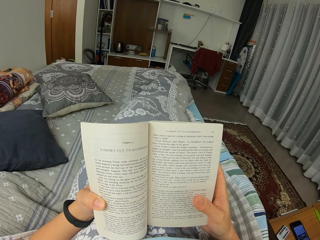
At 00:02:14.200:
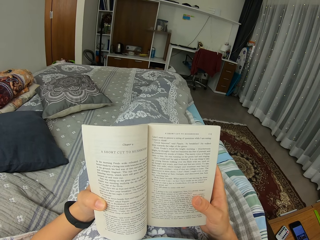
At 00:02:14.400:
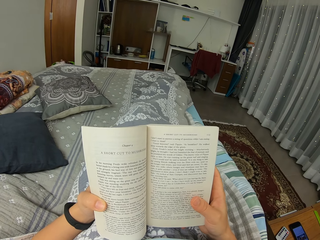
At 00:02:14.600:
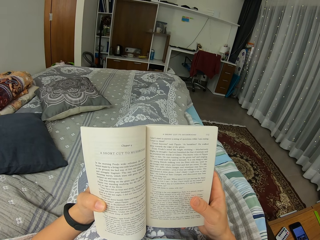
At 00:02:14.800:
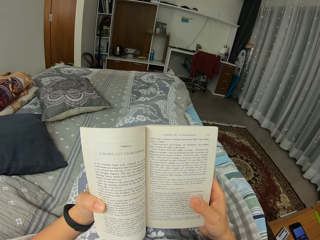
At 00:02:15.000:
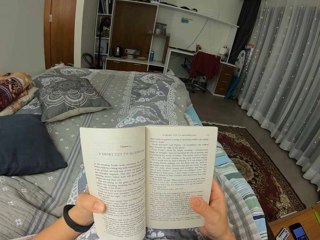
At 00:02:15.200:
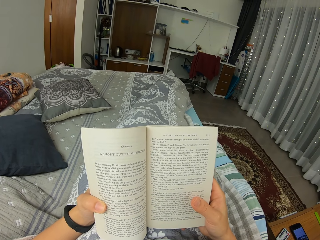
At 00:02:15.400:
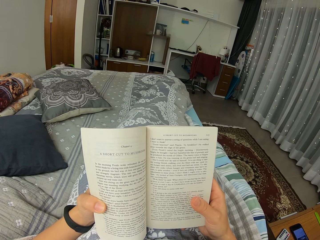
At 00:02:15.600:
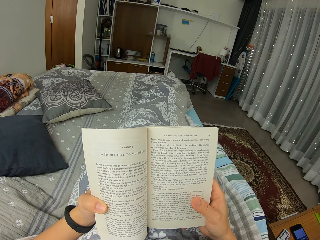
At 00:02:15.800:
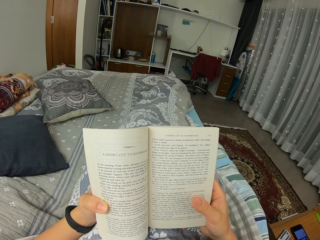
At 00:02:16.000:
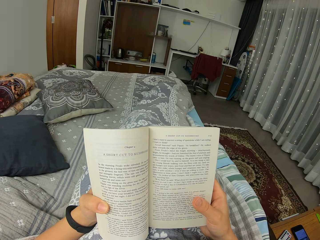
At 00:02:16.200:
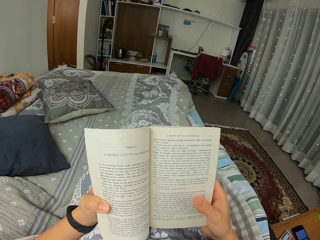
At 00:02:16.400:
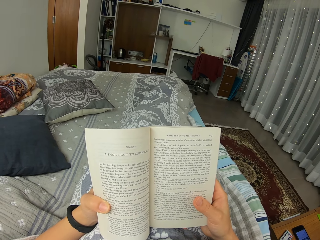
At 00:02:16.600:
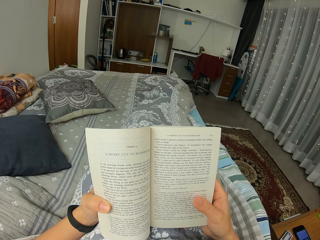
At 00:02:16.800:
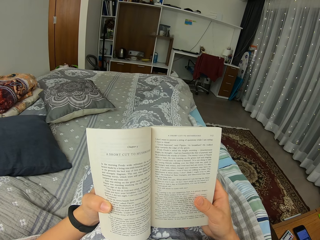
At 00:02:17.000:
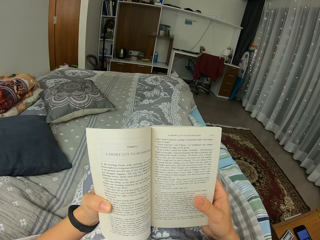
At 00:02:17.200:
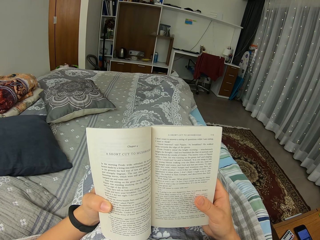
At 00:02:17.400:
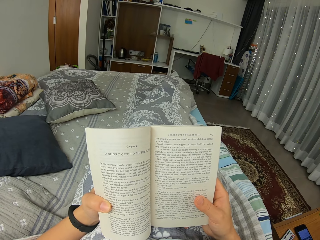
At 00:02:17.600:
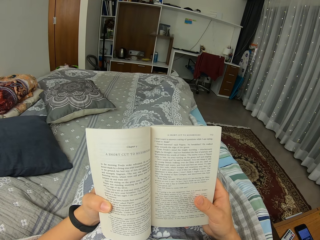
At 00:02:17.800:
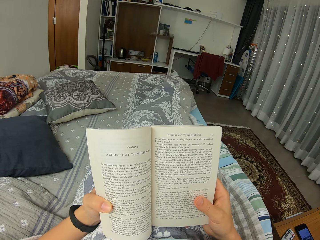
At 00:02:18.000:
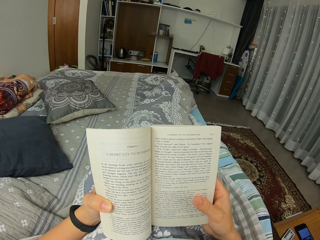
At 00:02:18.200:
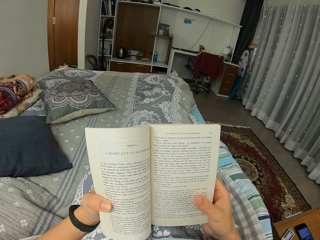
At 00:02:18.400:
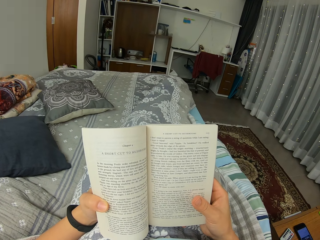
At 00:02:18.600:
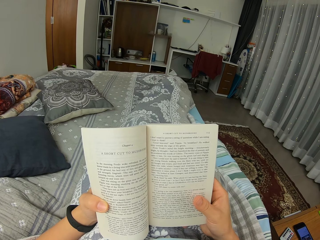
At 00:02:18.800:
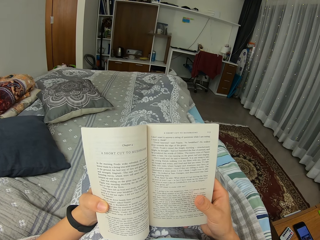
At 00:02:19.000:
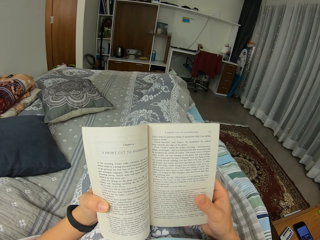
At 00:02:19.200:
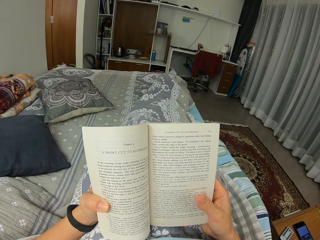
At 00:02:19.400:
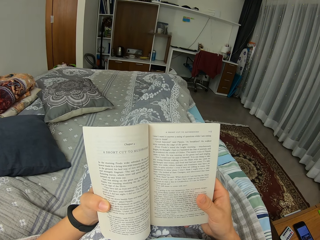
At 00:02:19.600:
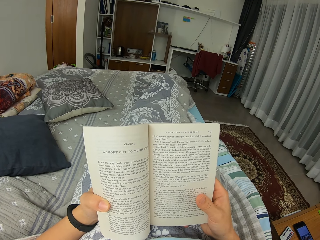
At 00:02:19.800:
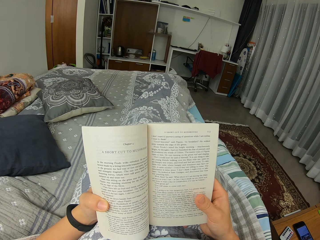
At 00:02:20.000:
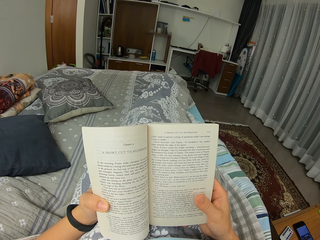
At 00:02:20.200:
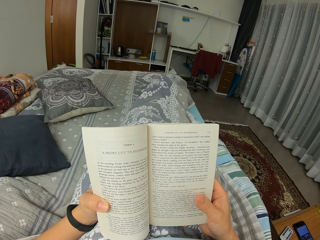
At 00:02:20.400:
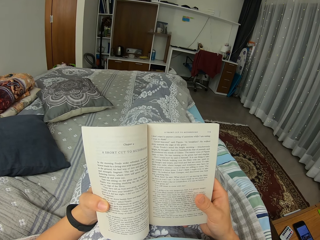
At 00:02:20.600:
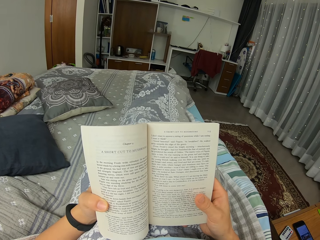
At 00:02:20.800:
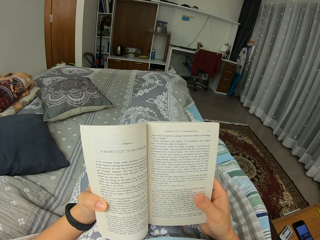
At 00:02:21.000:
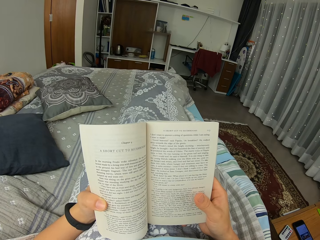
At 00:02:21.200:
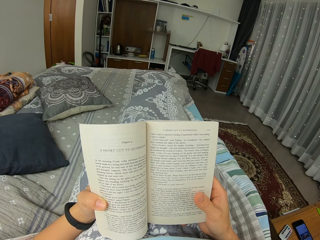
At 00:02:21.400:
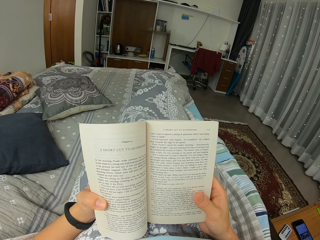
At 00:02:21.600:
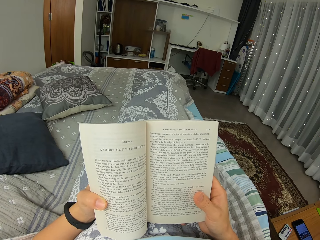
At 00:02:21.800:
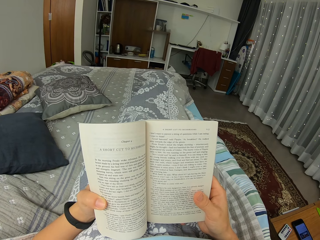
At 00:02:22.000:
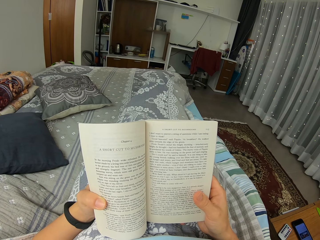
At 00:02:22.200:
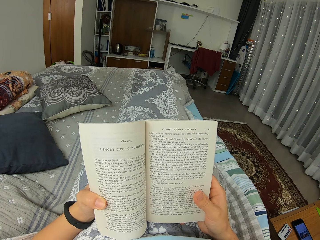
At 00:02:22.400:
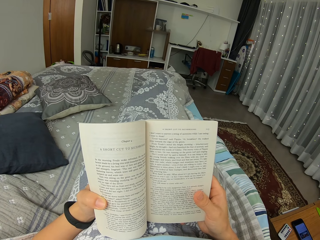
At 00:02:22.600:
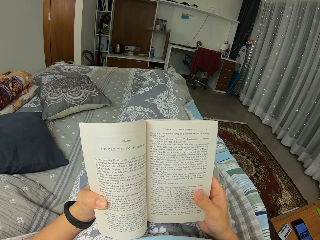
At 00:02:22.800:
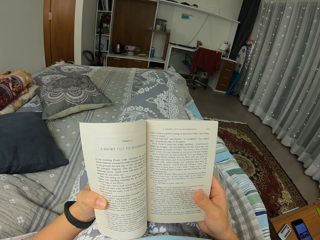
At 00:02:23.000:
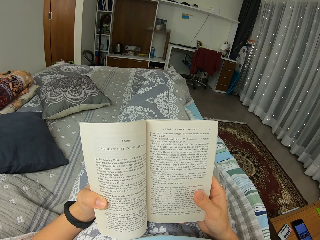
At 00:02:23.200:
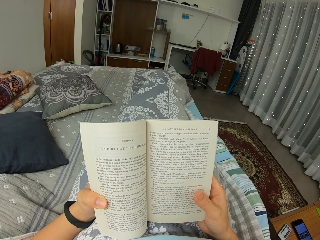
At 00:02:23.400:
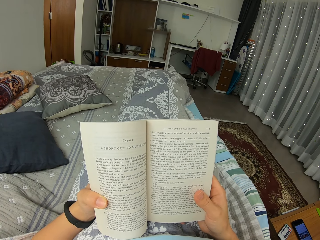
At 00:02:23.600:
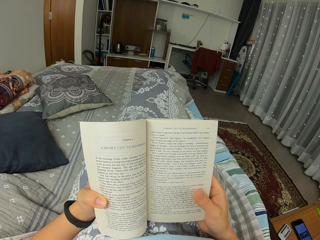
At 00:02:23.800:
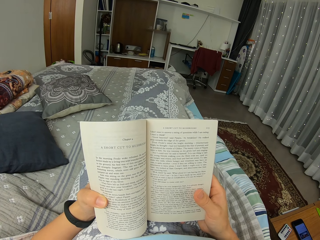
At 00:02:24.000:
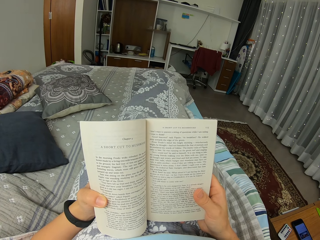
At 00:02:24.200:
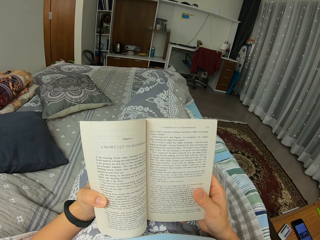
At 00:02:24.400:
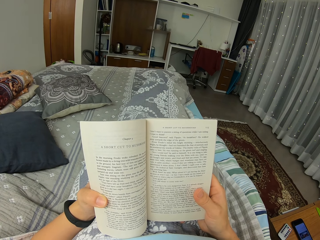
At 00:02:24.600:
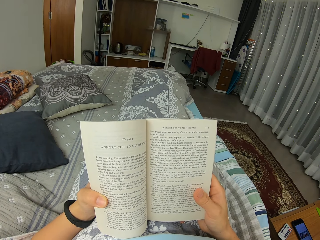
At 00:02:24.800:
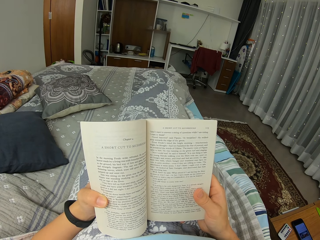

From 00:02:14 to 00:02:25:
The camera wearer moves a leg. They move the leg again.

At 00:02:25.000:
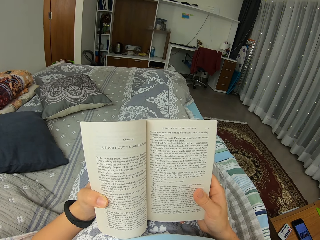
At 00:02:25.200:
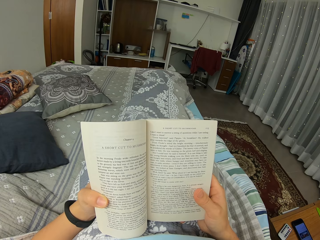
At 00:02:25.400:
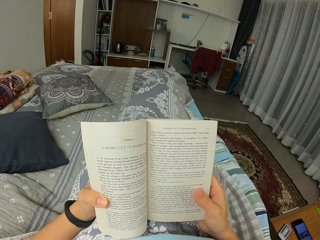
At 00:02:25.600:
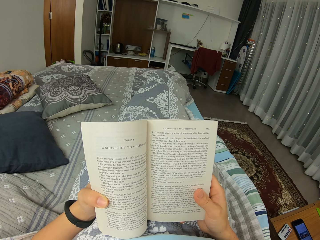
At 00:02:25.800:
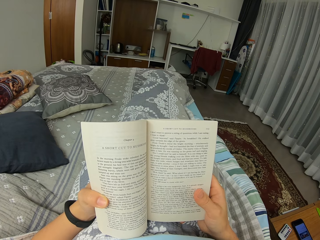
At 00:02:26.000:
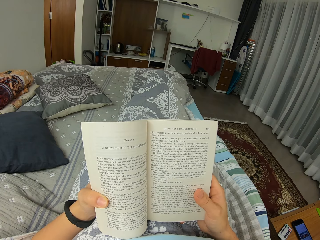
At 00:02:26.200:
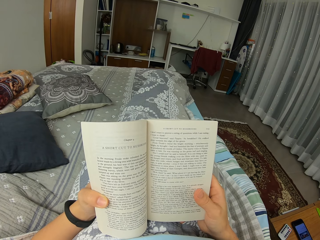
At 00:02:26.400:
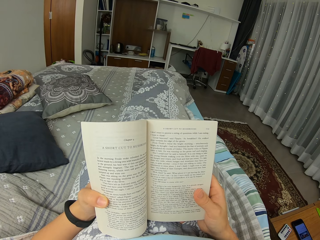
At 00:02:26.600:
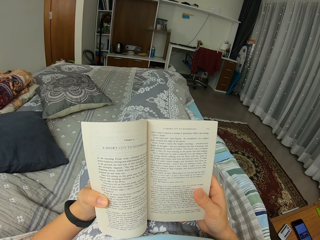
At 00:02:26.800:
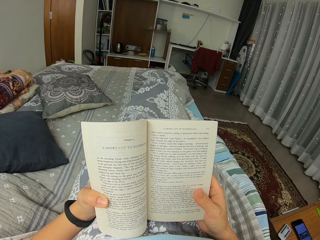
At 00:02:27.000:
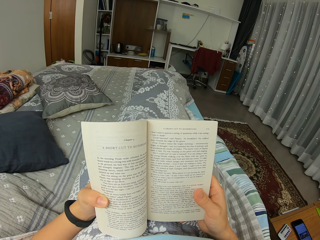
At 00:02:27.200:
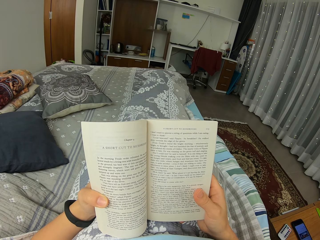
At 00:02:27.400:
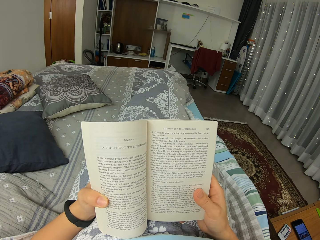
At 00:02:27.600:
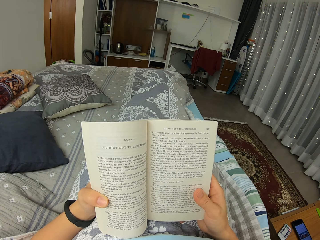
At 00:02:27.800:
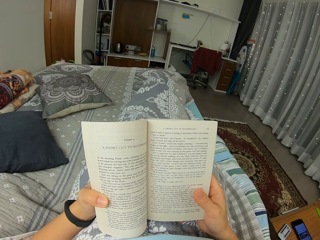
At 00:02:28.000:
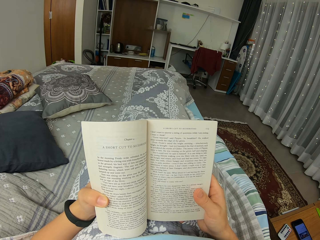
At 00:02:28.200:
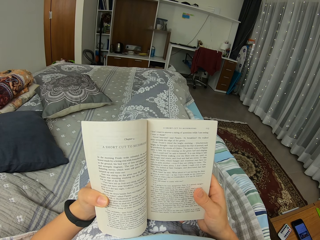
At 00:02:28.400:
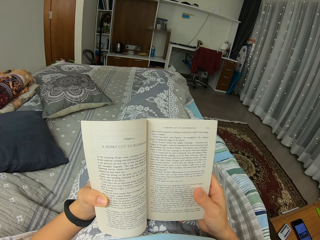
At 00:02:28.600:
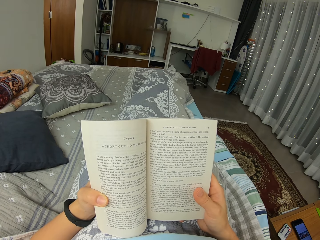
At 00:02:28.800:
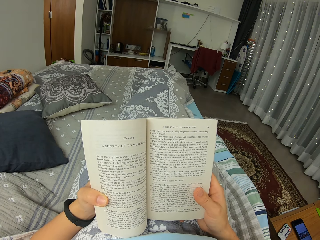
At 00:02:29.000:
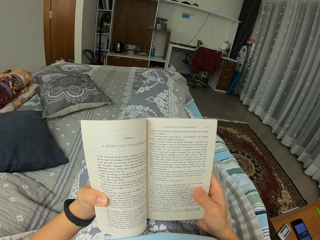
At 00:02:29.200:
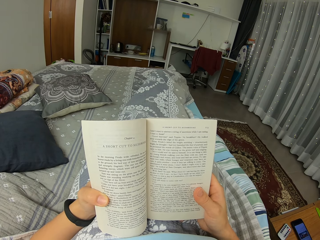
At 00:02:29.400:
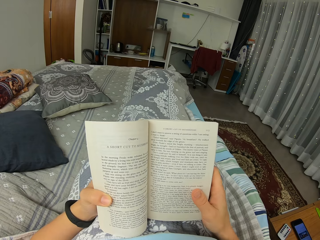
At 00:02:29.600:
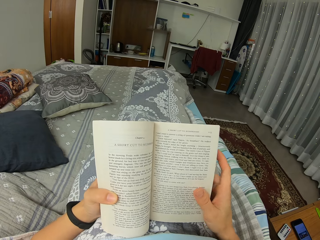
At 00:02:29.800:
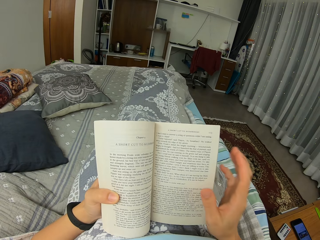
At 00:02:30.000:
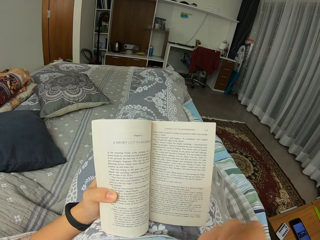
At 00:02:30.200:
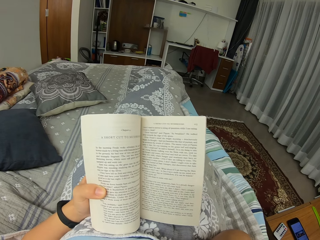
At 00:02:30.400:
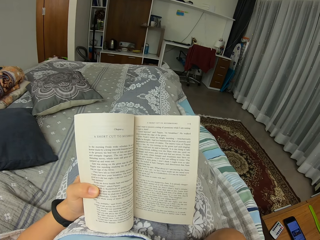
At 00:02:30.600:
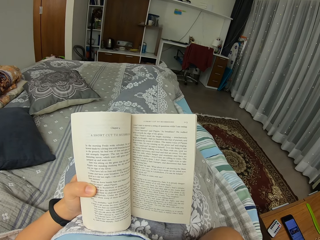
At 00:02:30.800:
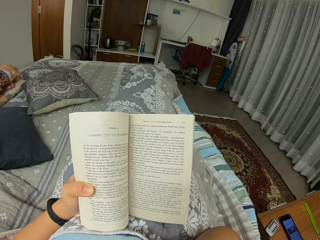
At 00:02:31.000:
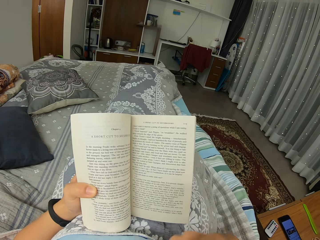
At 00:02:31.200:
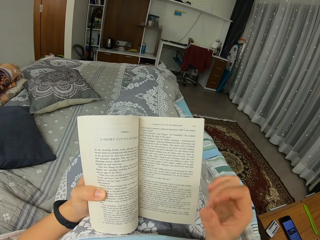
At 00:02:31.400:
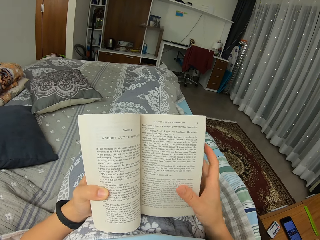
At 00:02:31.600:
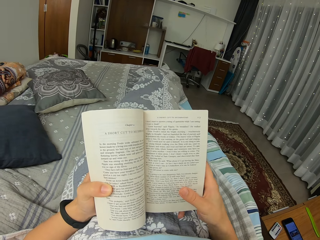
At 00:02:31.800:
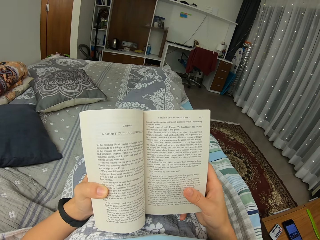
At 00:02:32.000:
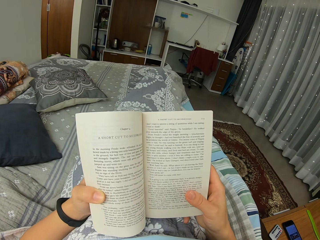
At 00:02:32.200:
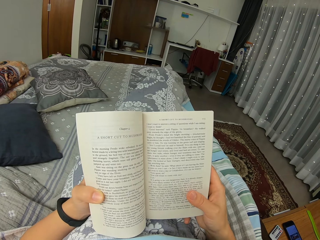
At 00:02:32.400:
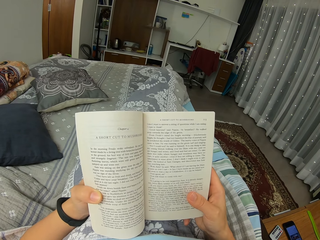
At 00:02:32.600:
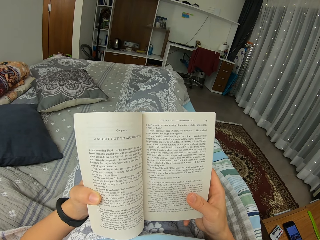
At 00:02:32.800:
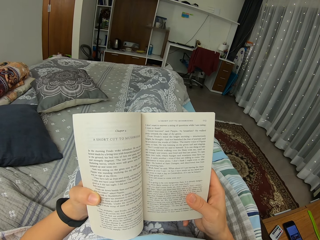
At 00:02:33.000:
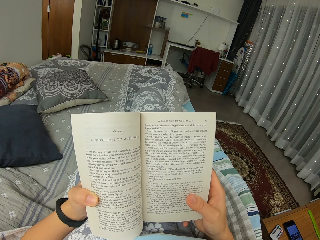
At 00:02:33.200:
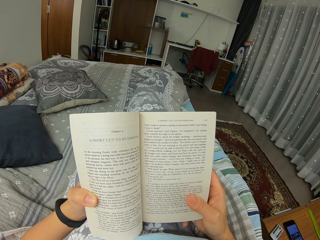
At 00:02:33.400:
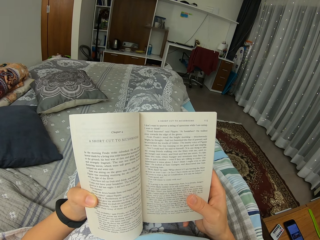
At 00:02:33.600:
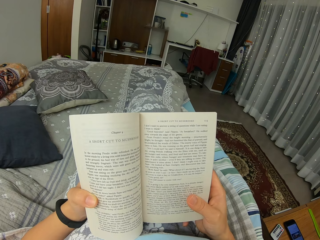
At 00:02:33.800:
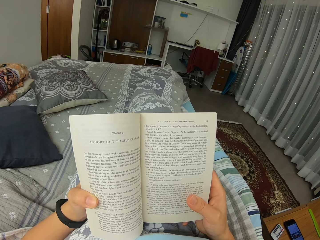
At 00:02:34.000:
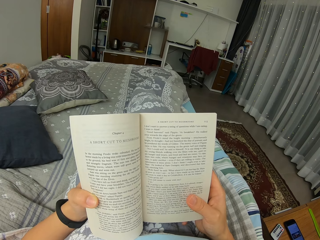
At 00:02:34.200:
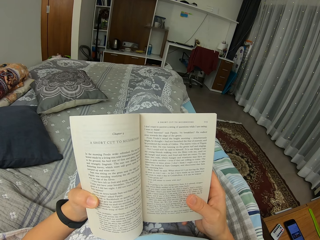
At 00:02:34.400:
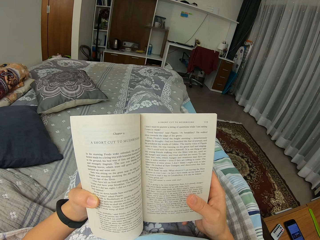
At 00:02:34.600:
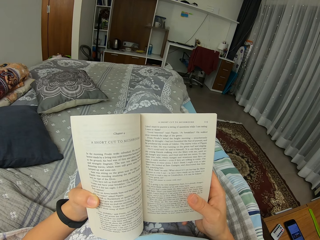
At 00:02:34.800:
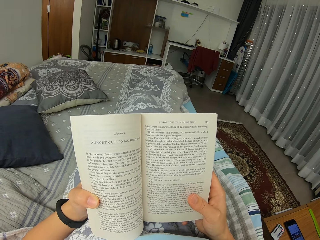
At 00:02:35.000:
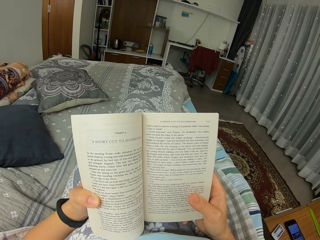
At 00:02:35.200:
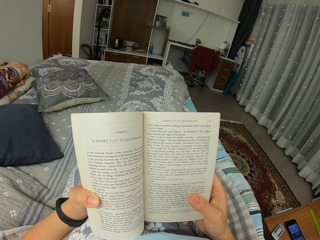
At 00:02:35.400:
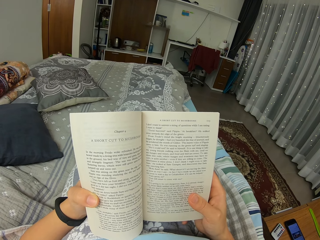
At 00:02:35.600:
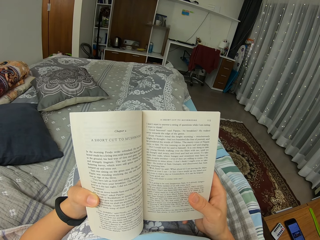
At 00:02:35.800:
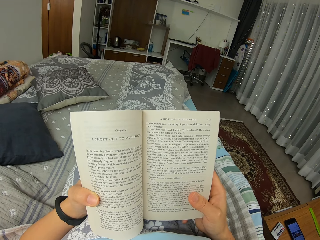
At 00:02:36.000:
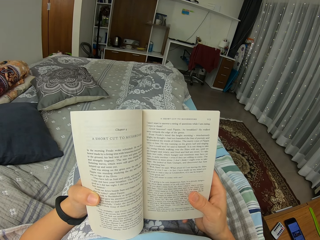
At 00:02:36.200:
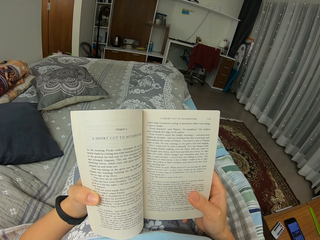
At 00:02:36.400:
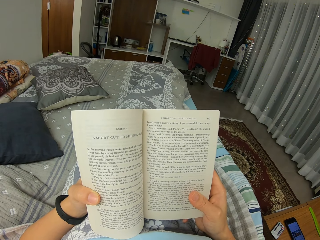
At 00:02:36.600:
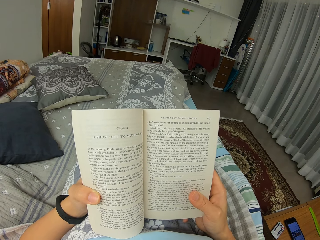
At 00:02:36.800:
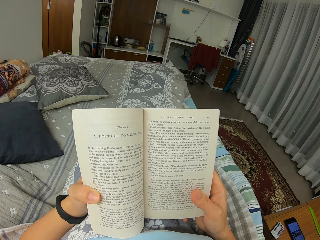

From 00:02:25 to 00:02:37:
The camera wearer drops an arm. They hold a book.
